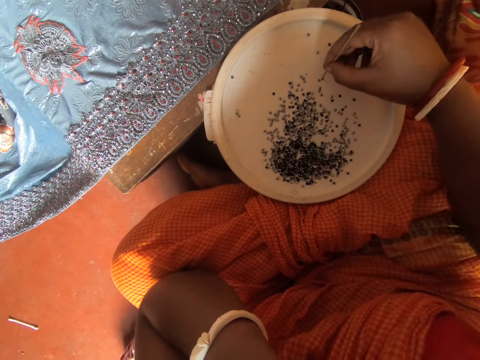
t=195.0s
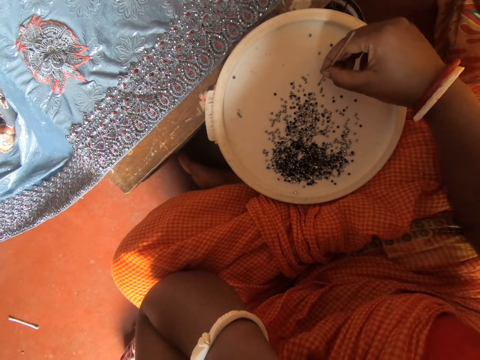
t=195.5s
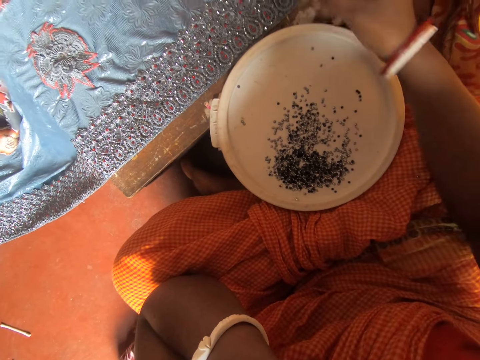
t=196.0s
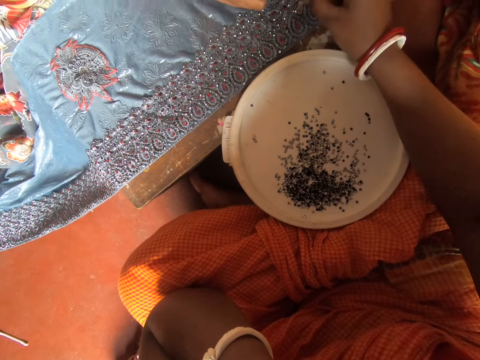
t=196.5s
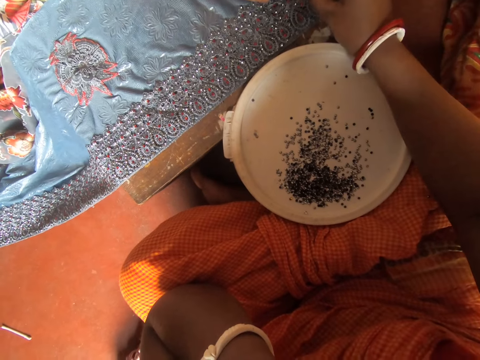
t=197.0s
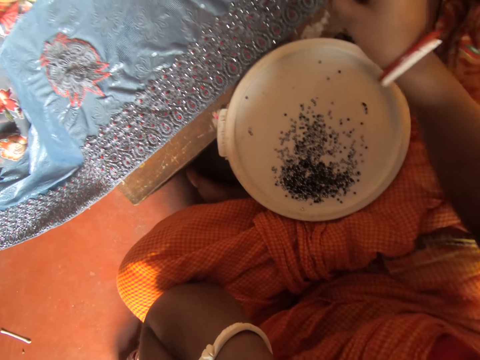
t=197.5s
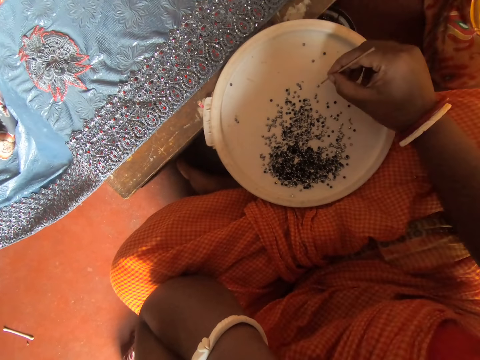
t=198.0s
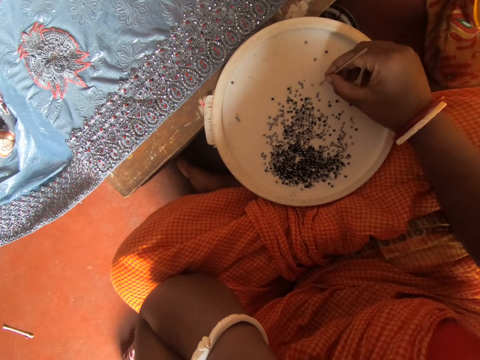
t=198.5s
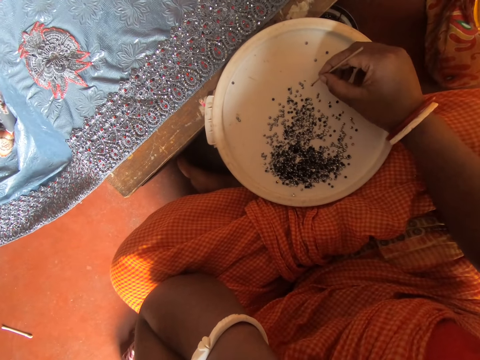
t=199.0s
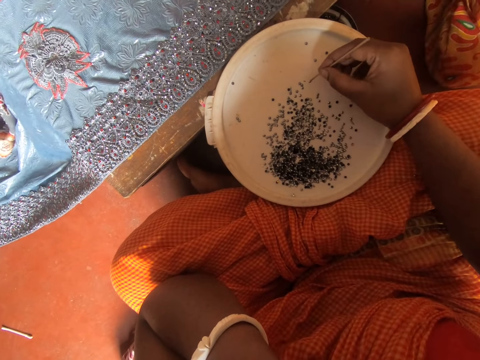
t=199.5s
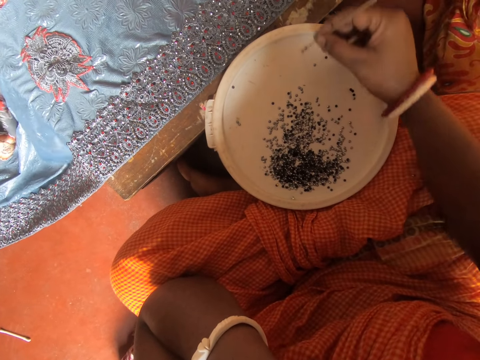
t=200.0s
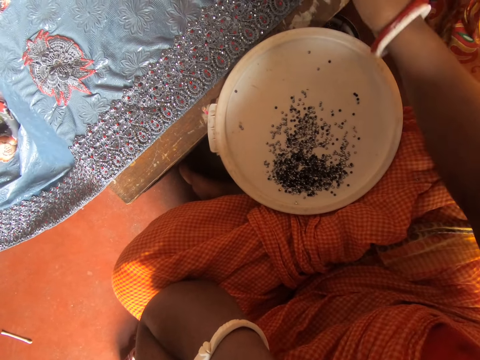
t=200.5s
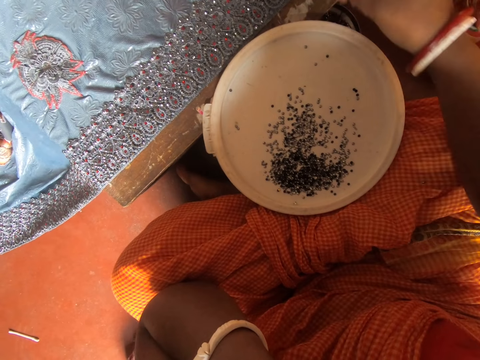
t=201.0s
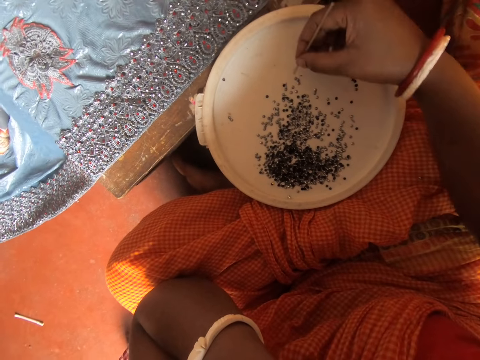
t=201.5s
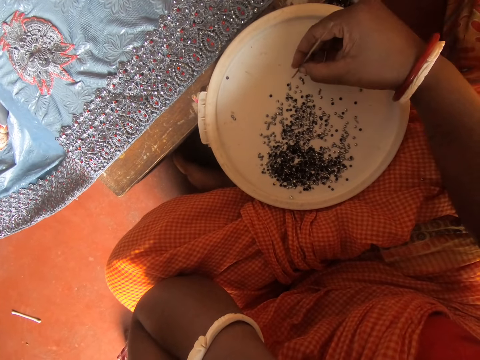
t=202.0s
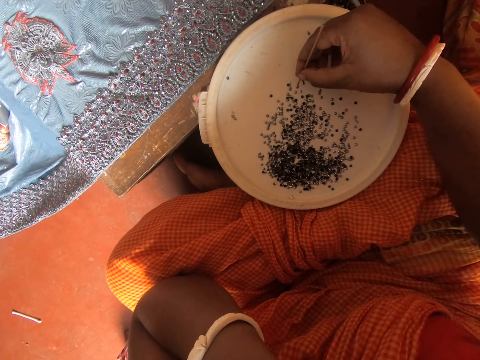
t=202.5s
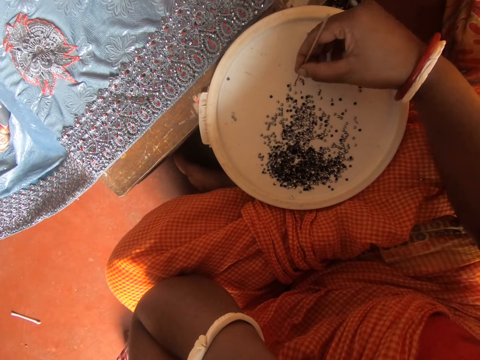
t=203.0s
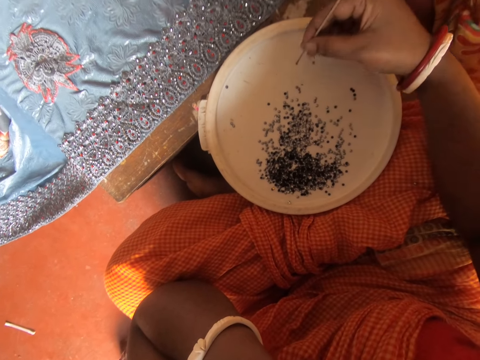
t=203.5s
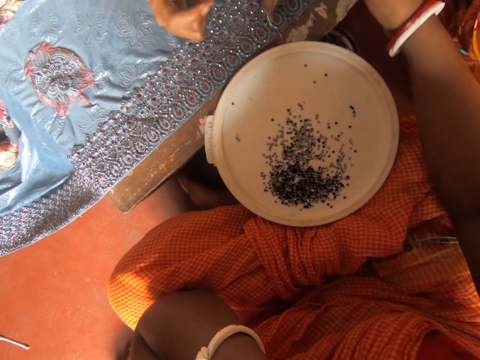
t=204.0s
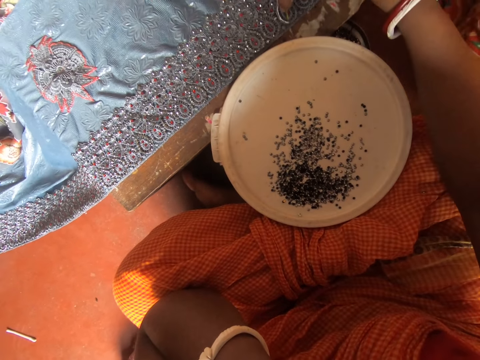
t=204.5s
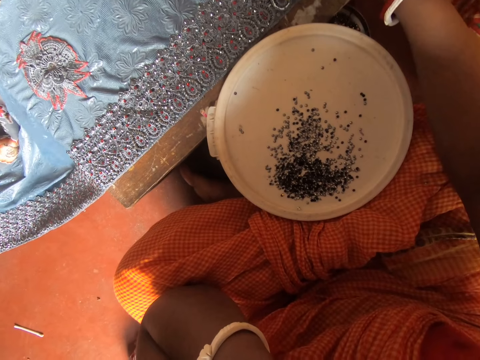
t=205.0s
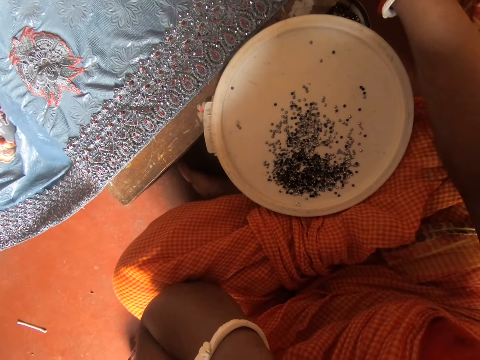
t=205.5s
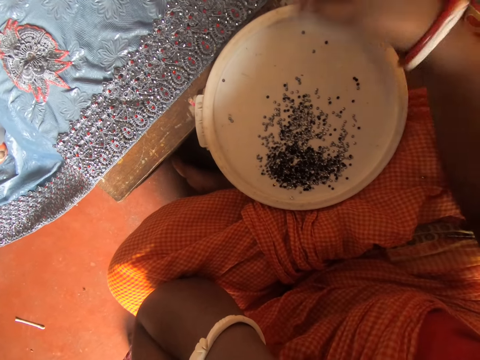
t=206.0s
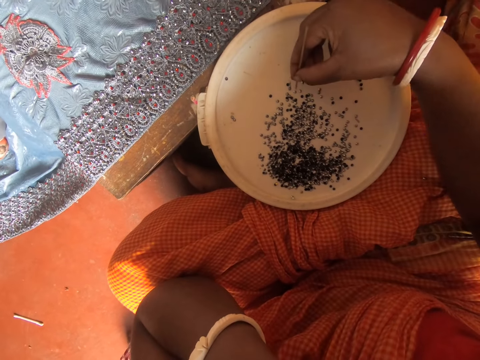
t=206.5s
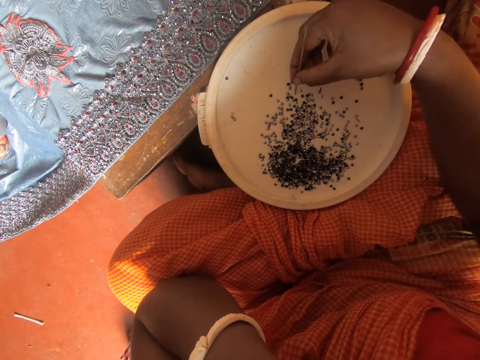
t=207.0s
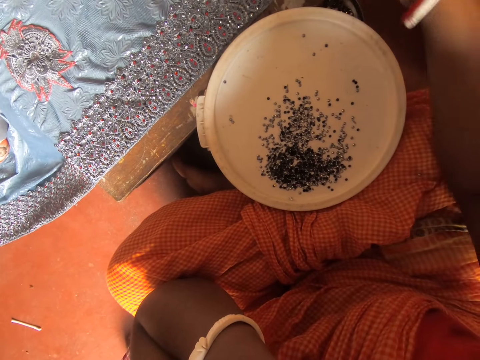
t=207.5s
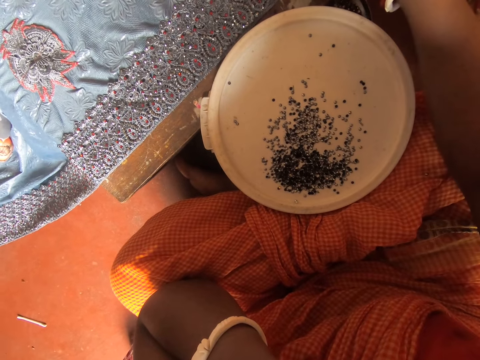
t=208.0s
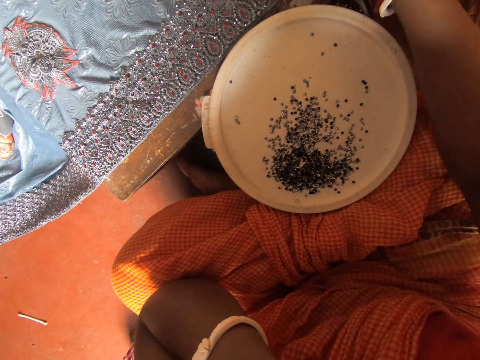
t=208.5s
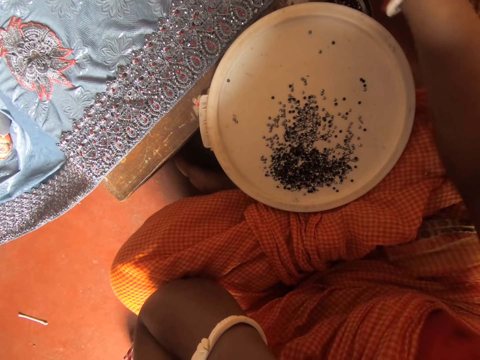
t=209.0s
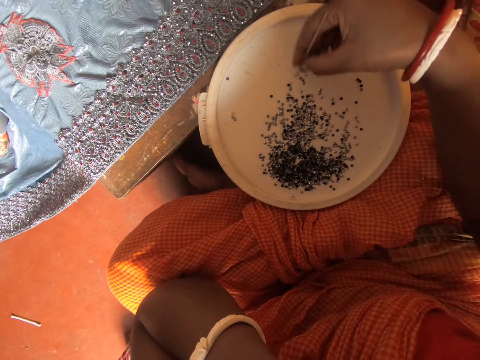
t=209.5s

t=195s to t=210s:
The camera wearer picks the rhinestone or beads from the bowl of rhinestones with the pin in her right hand. She puts the rhinestone on the fabric on the table with the pin in her right hand. She picks the rhinestone from the bowl of rhinestones with the pin in her right hand. She puts the rhinestone on the fabric on the table with the pin in her right hand. She picks the rhinestone from the bowl of rhinestones with the pin in her right hand. A person moves the hand on the fabric. The camera wearer puts the beads on the fabric. She picks the rhinestone from the bowl of rhinestones with the pin in her right hand. She puts the beads on the fabric.

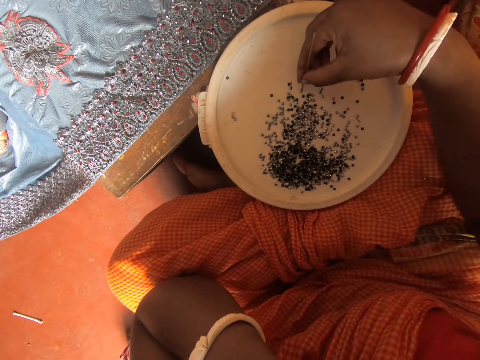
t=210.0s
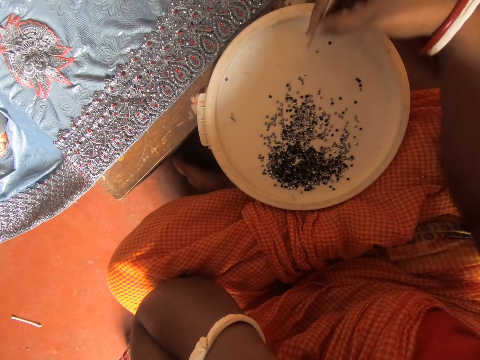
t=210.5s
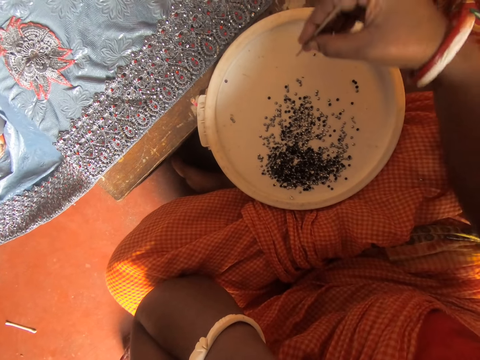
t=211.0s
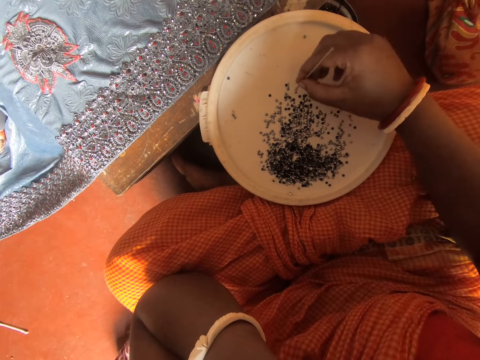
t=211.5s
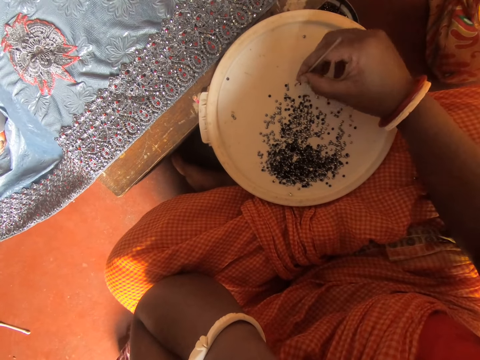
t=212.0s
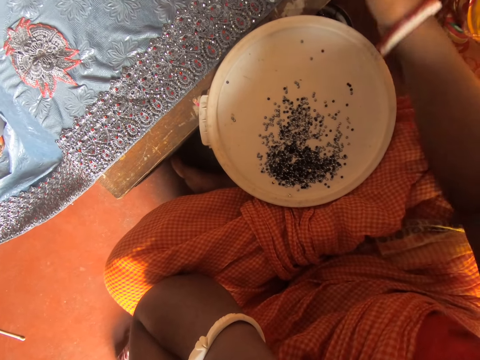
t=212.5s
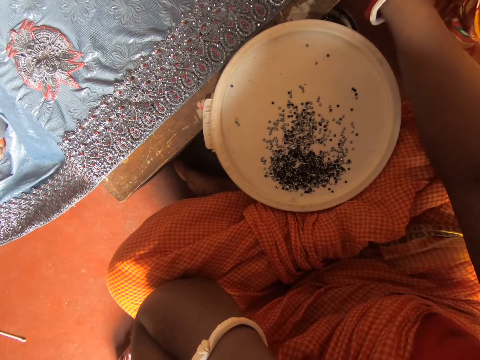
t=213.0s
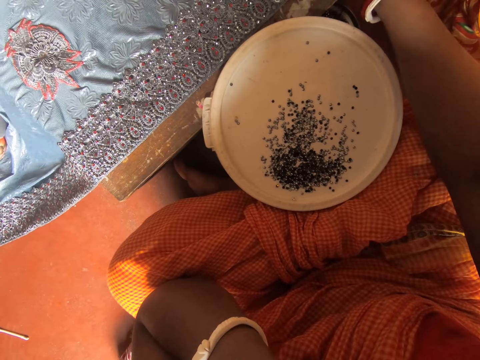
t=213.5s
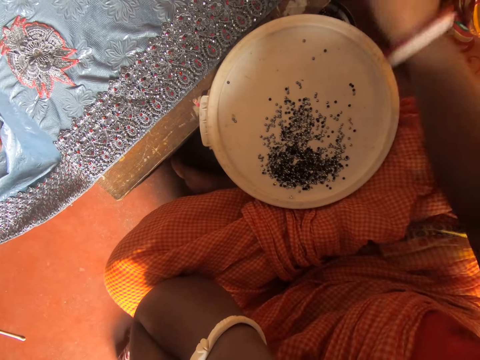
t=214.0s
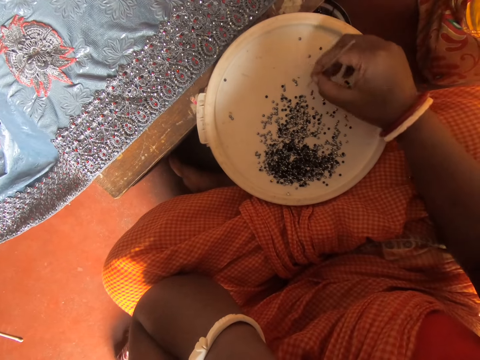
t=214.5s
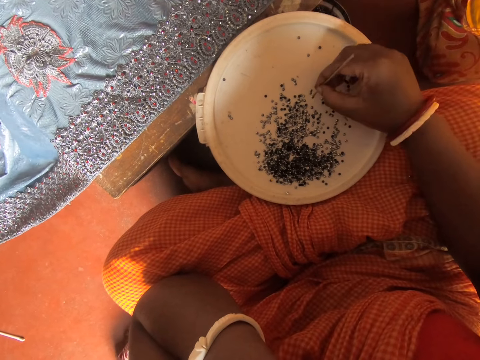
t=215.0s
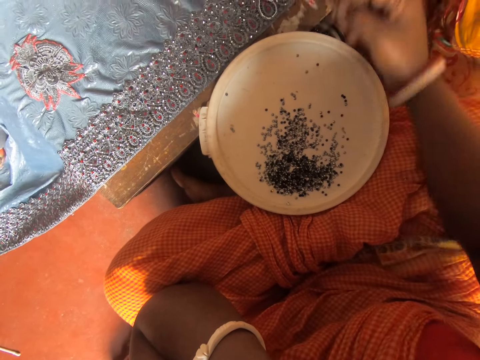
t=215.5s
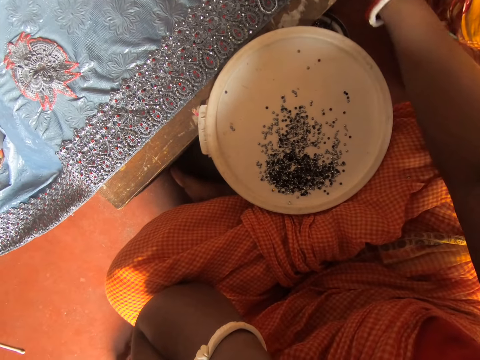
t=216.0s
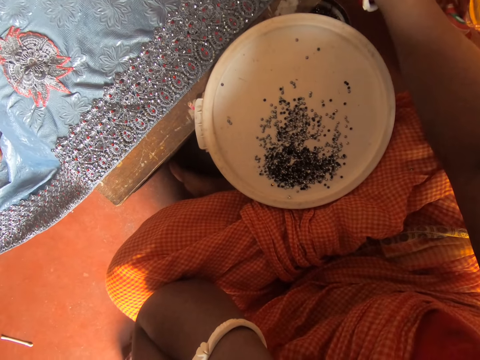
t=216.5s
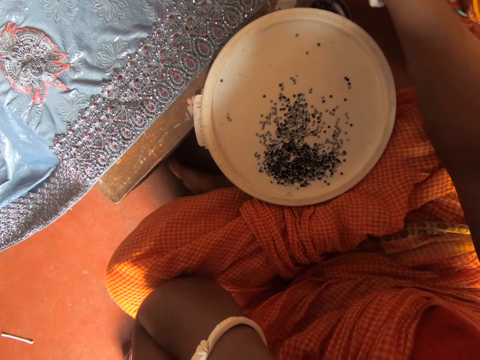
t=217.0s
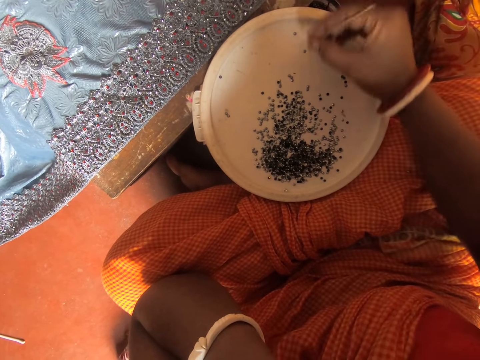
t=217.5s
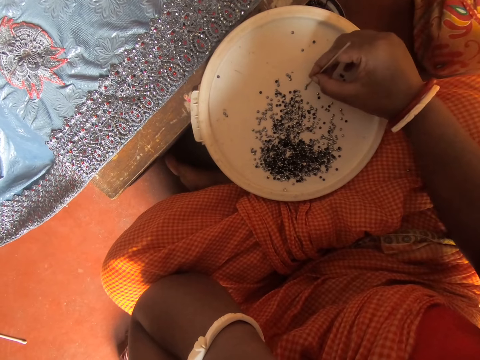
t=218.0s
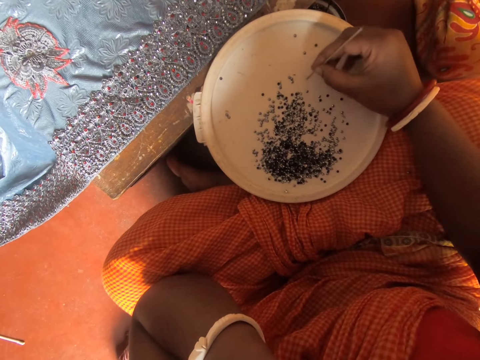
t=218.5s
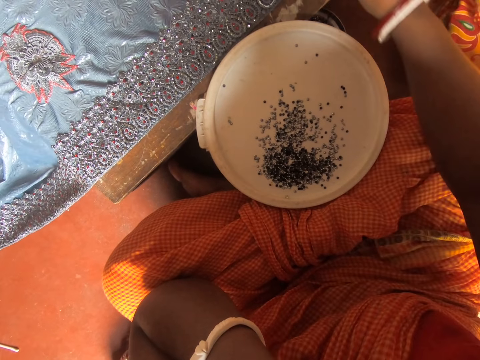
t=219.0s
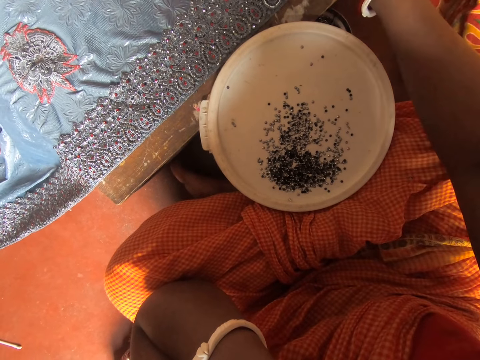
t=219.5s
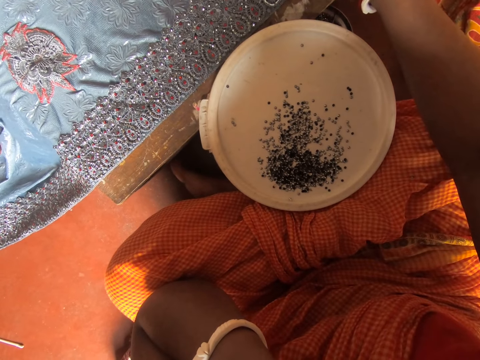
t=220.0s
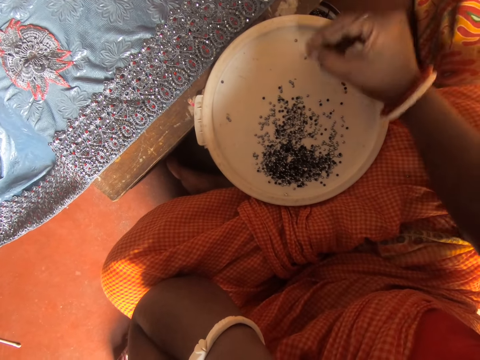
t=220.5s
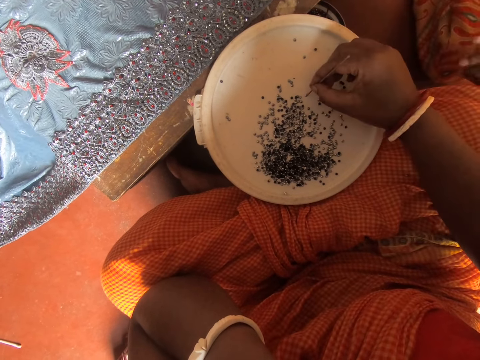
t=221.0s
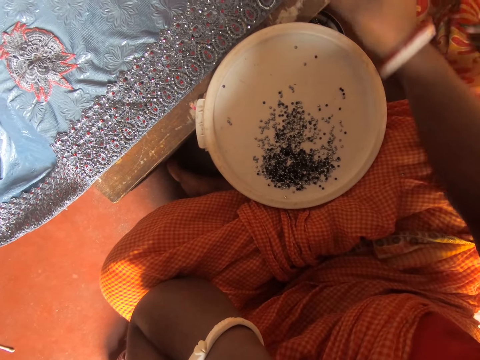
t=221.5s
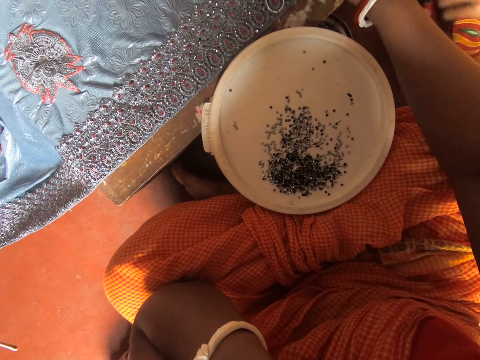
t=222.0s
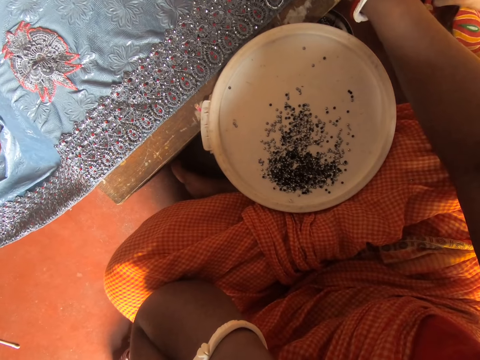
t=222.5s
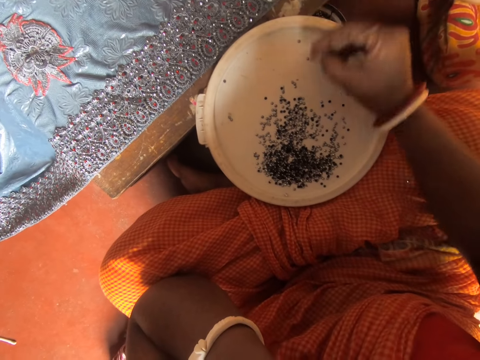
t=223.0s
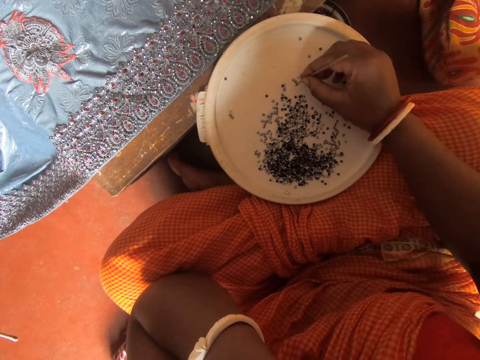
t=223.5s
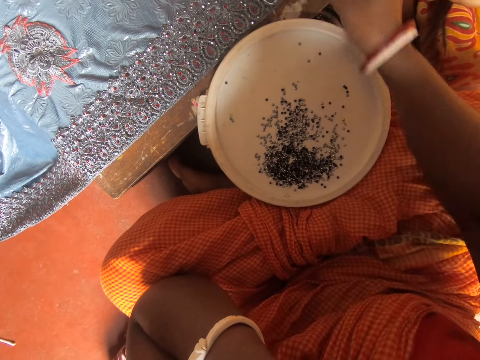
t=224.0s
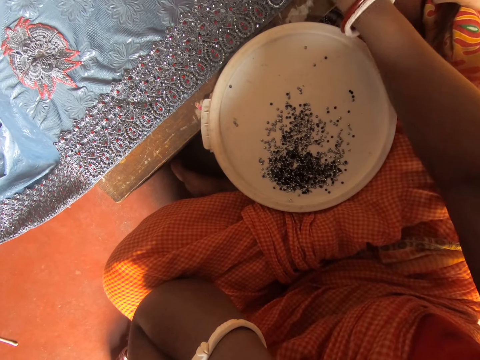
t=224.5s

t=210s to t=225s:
The camera wearer picks the rhinestone or beads from the bowl of rhinestones with the pin in her right hand. She puts the rhinestone on the fabric on the table with the pin in her right hand. She picks the rhinestone from the bowl of rhinestones with the pin in her right hand. She puts the beads on the fabric. She picks the rhinestone from the bowl of rhinestones with the pin in her right hand. She puts the beads on the fabric. She picks the rhinestone from the bowl of rhinestones with the pin in her right hand. She puts the beads on the fabric. She picks the rhinestone from the bowl of rhinestones with the pin in her right hand. She puts the beads on the fabric.
